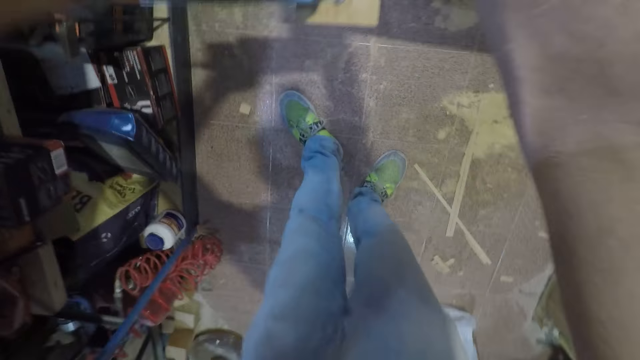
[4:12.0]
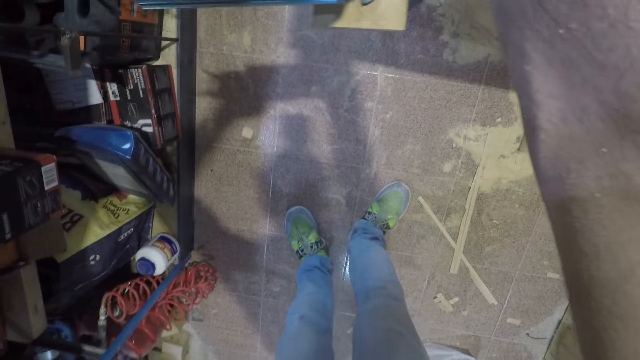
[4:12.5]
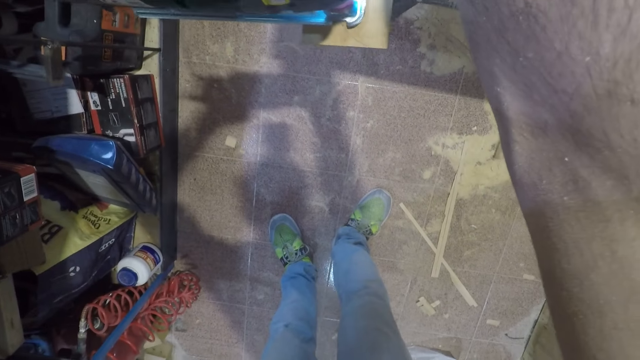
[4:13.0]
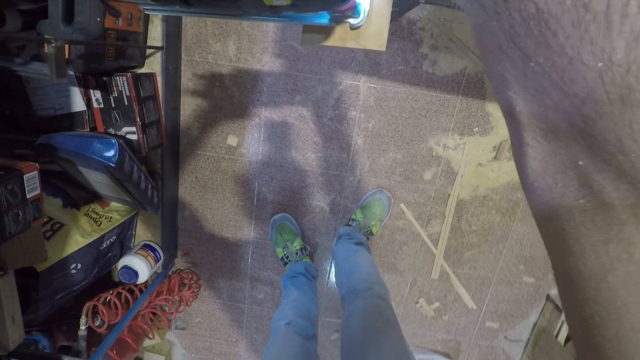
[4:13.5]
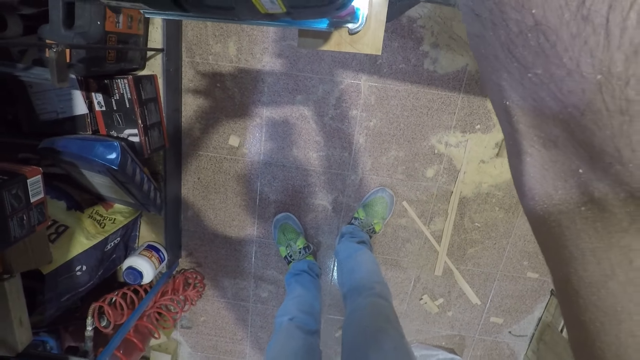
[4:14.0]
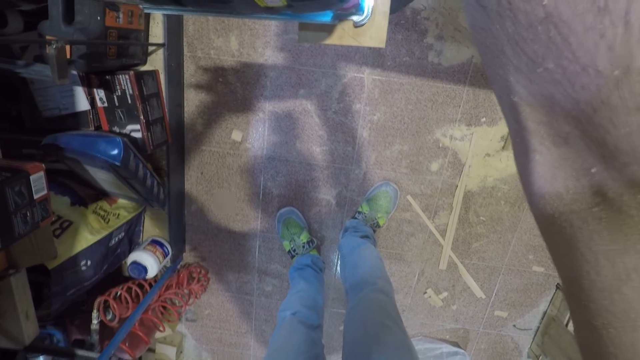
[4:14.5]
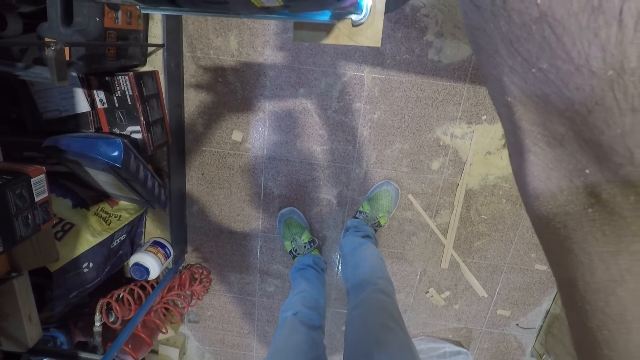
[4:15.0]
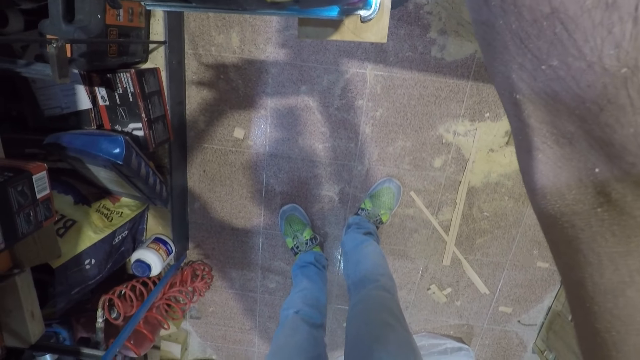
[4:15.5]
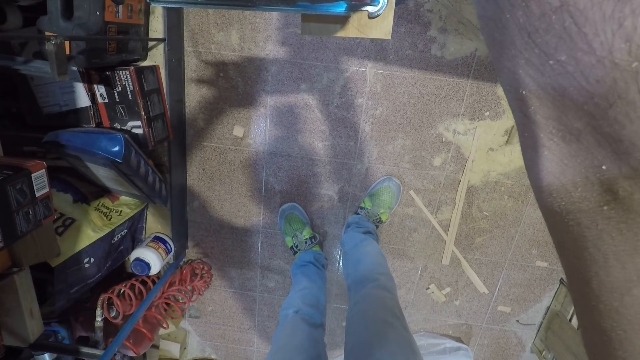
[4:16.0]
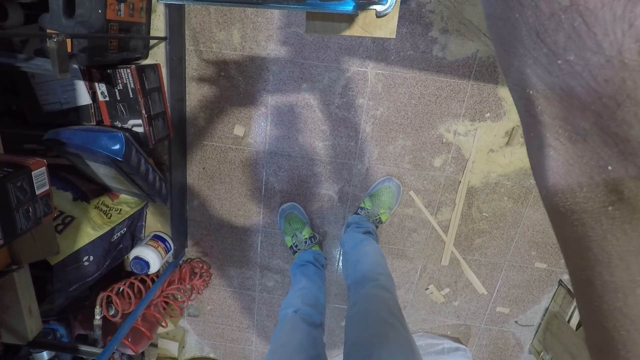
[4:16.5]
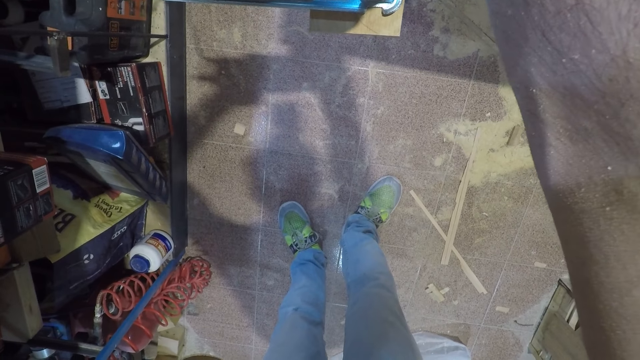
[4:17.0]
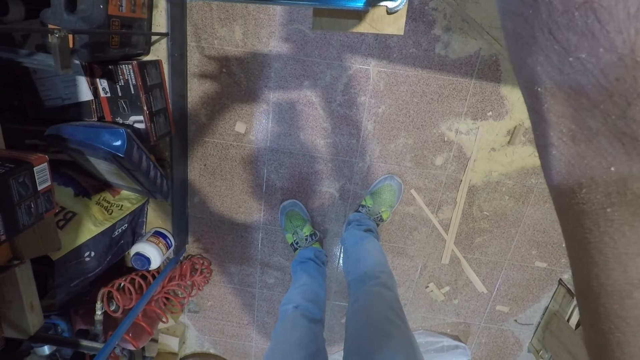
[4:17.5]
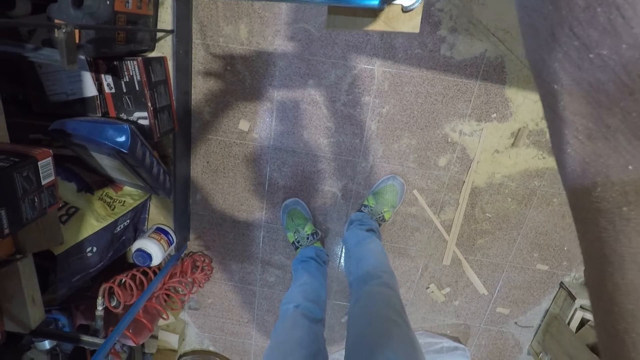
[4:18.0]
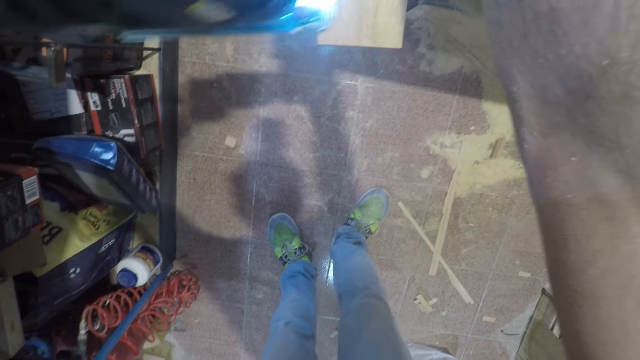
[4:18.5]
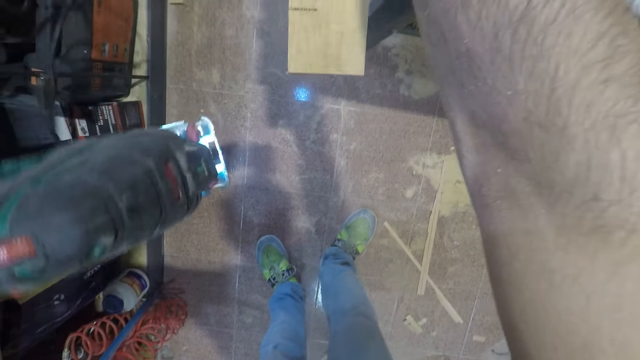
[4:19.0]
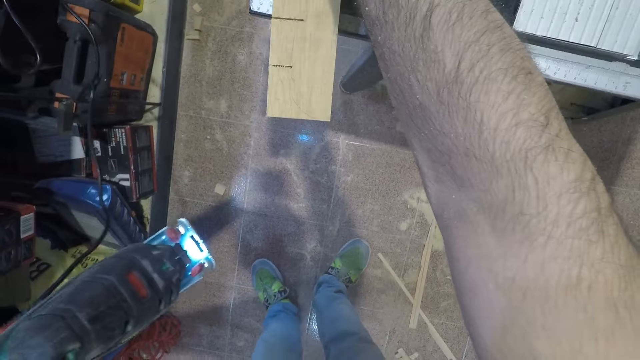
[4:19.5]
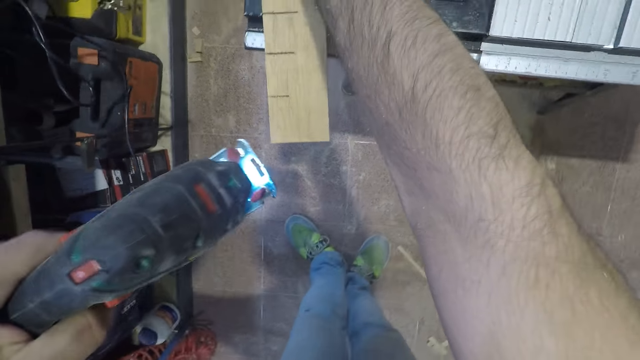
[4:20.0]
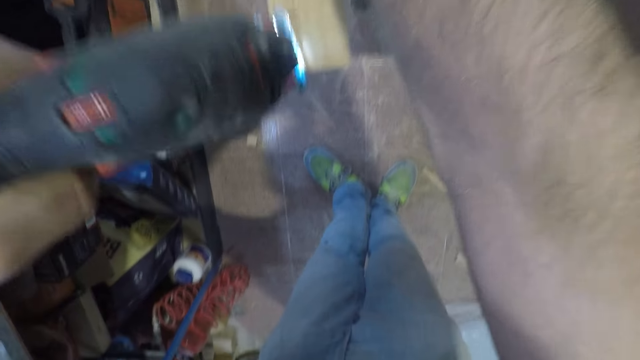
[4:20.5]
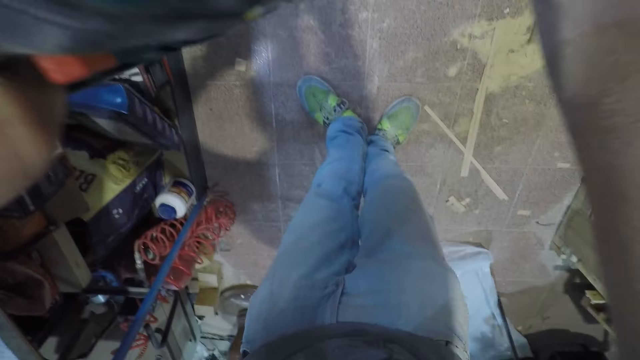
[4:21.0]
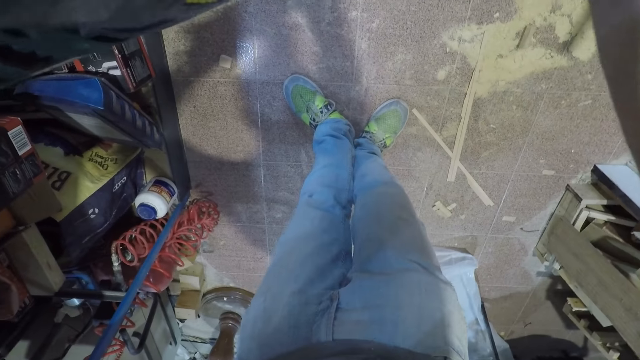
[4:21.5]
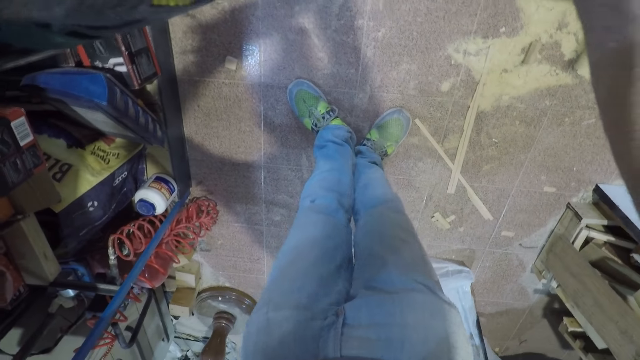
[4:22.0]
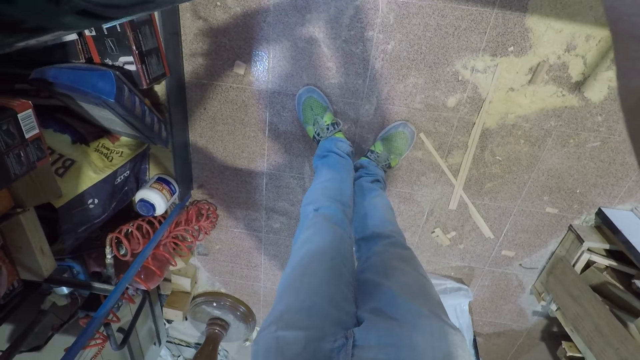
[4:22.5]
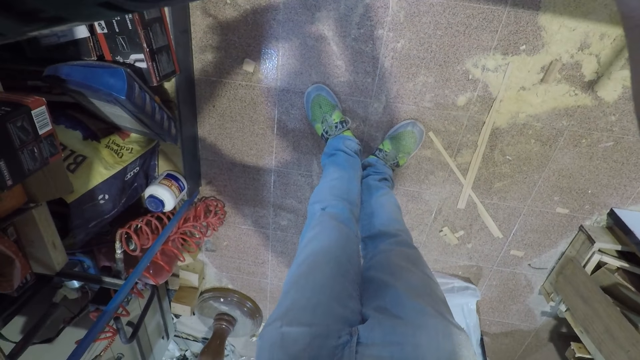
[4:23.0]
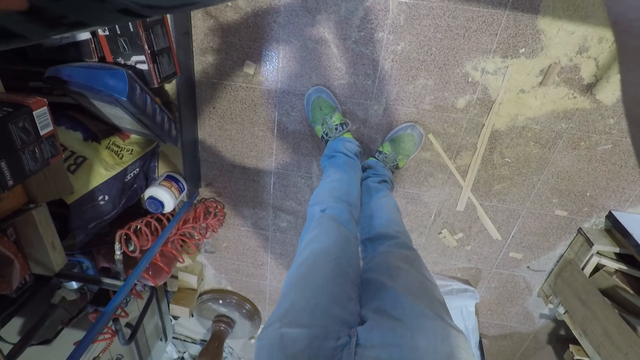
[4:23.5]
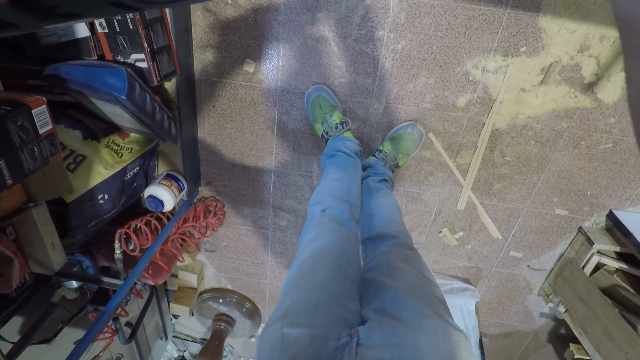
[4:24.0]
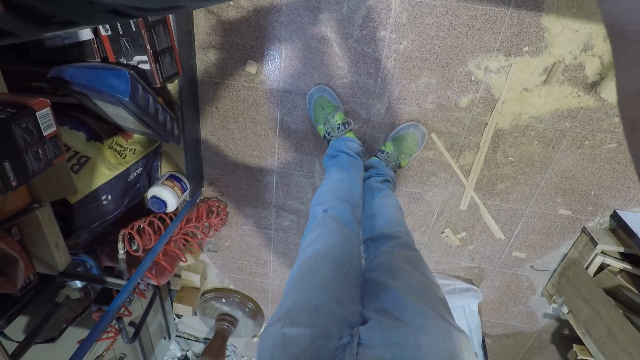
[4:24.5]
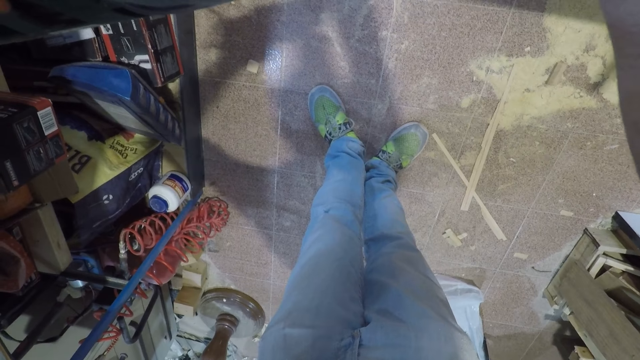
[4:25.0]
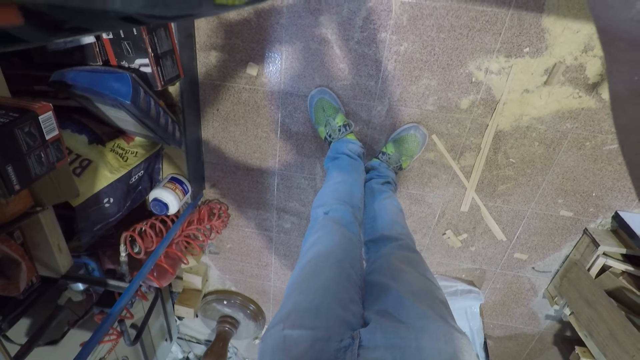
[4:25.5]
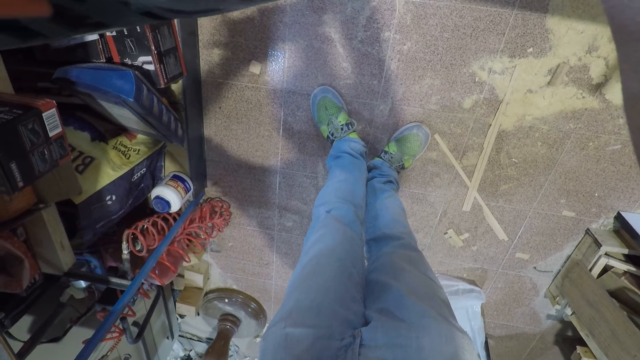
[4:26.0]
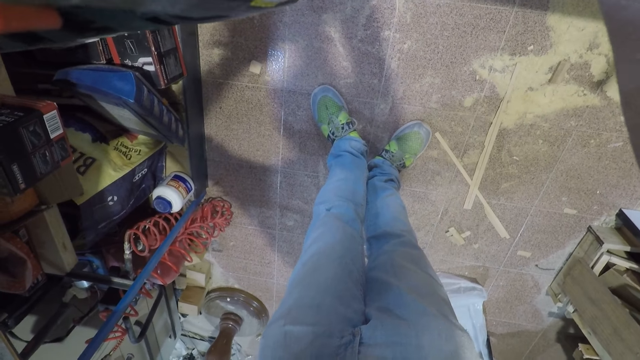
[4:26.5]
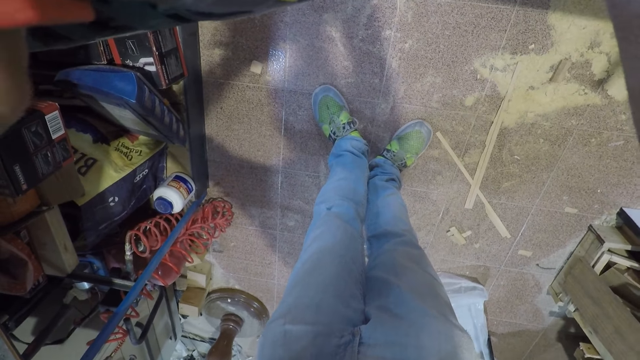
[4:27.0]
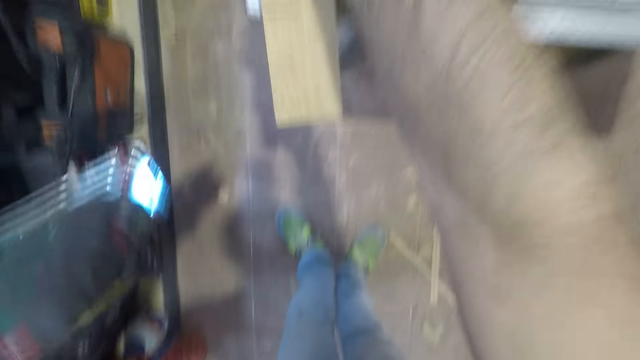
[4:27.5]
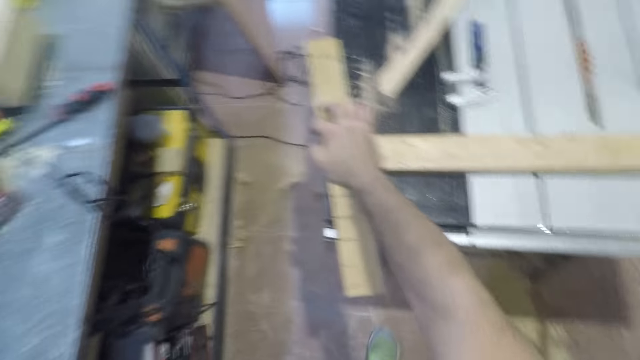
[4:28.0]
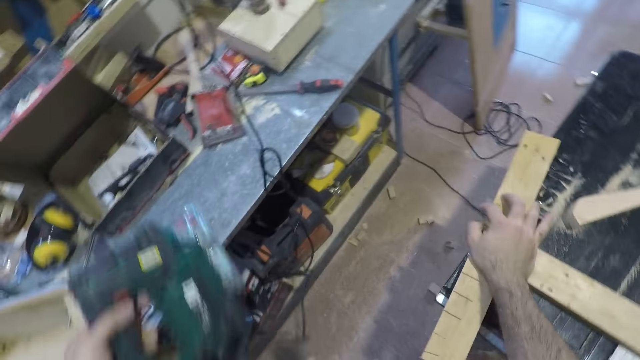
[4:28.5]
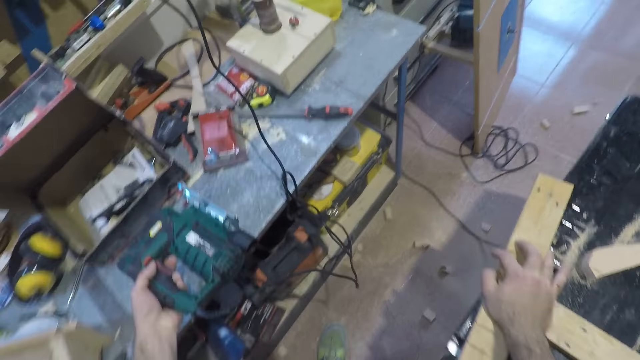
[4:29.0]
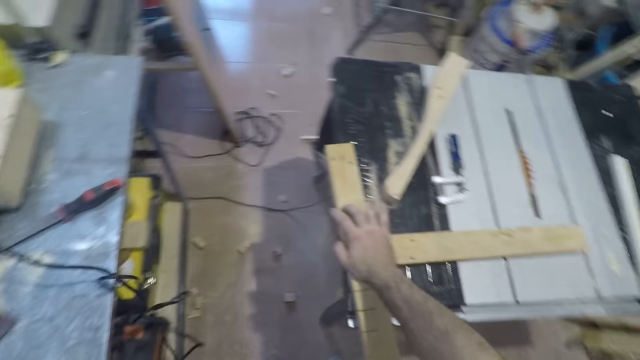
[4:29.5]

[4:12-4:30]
The camera wearer cuts the wood with the jigsaw. They stop cutting the wood with the jigsaw. They cut the wood with the jigsaw. They stop cutting the wood with the jigsaw. They put the jigsaw on the table.

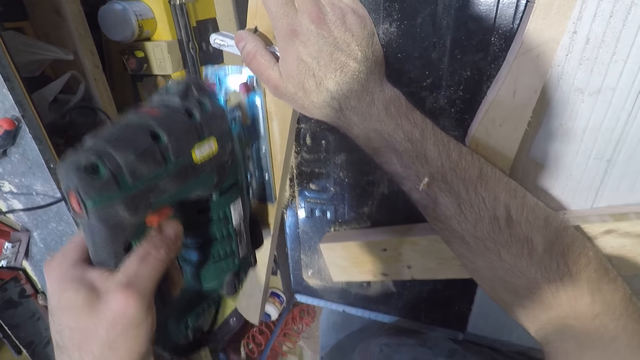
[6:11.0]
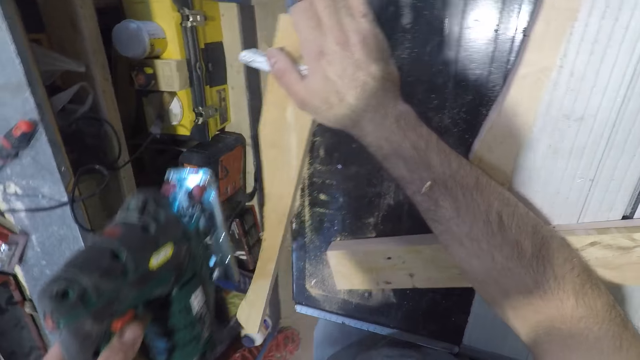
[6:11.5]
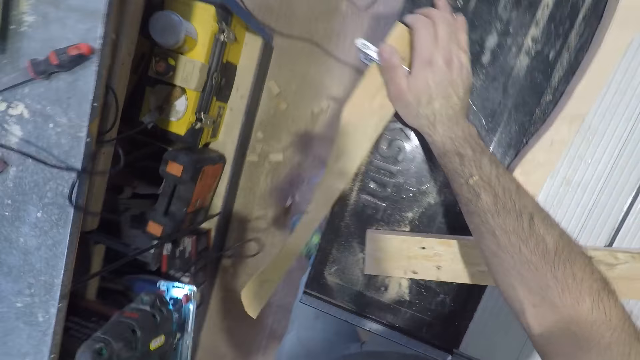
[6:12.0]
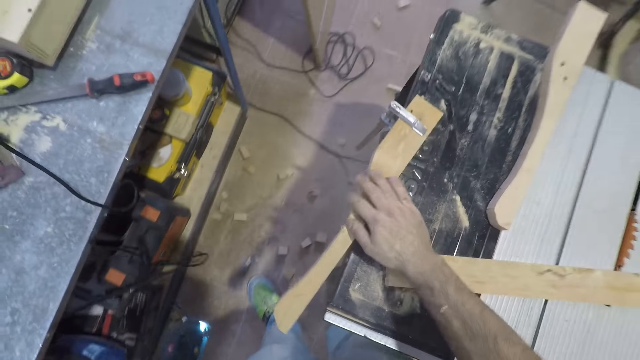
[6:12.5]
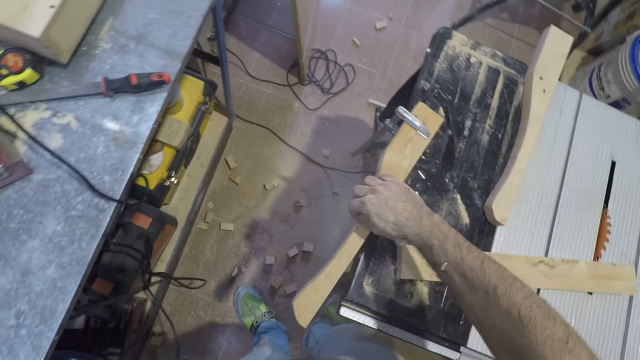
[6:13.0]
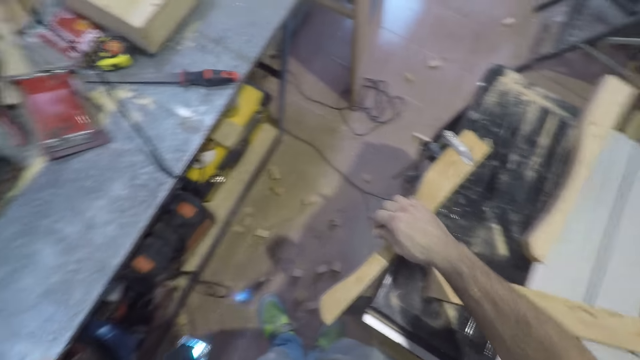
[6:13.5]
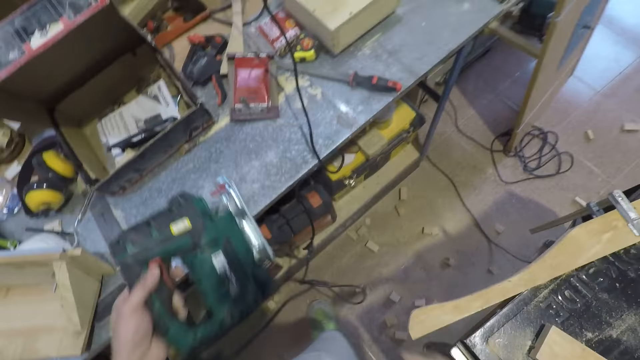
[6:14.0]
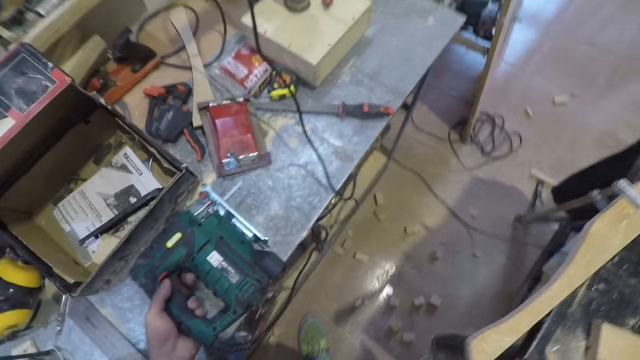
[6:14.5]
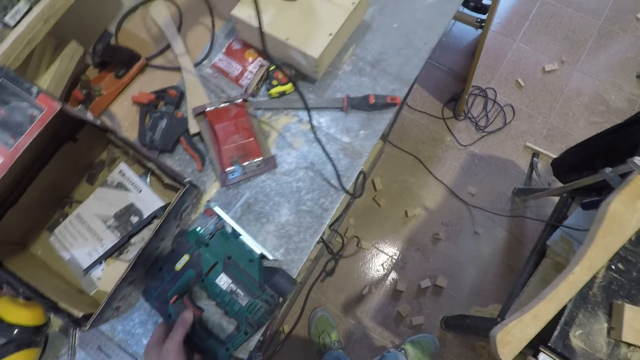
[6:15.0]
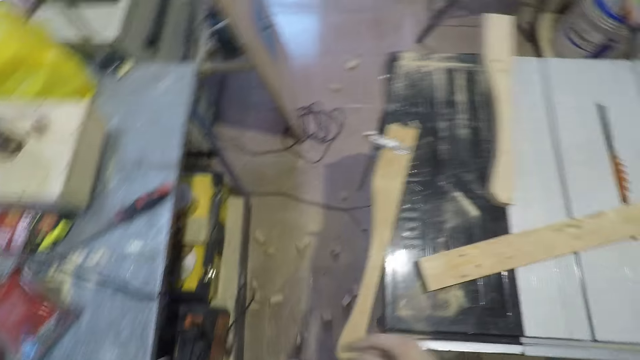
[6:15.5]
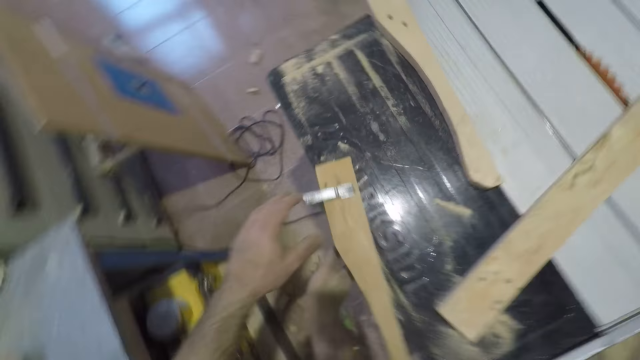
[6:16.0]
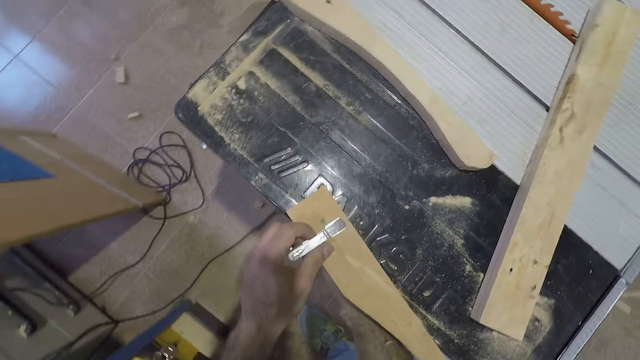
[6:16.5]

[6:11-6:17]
The camera wearer holds the wood with his right hand. He touches the piece of wood with his fingers. He drops the wood cutter on the tool table. He walks around the workshop. He loosens the G clamp from the work bench.
